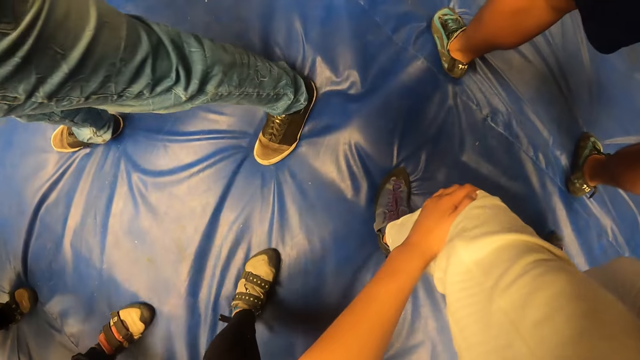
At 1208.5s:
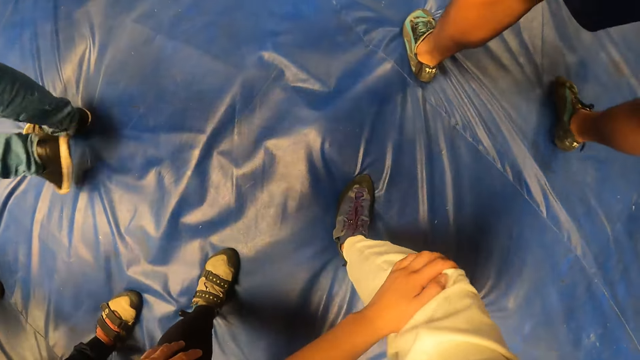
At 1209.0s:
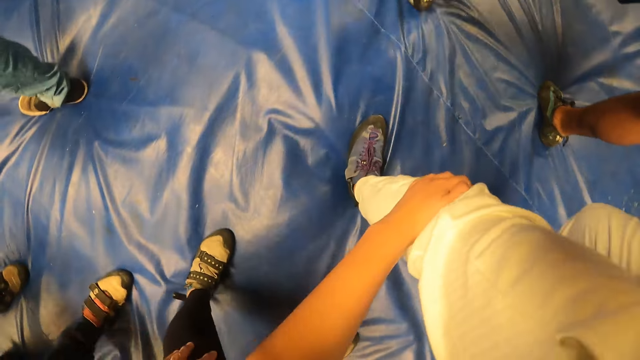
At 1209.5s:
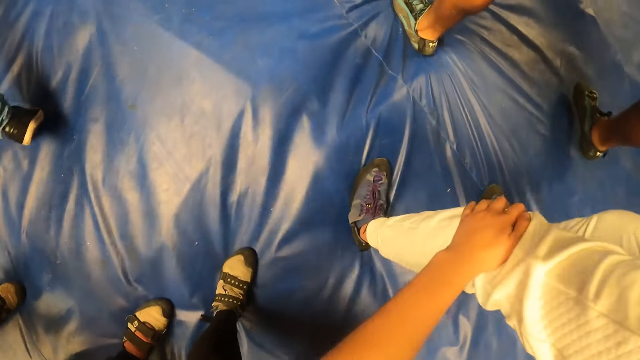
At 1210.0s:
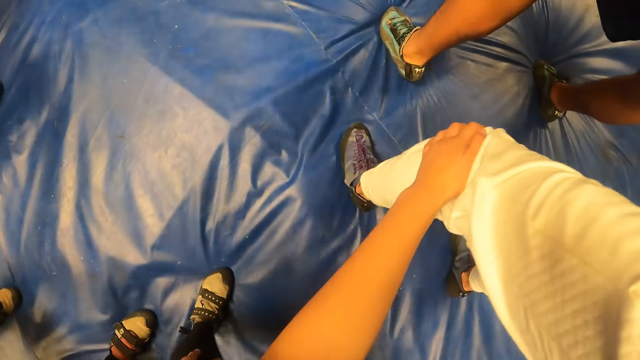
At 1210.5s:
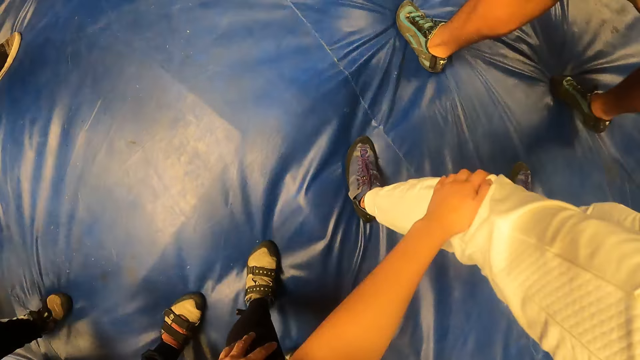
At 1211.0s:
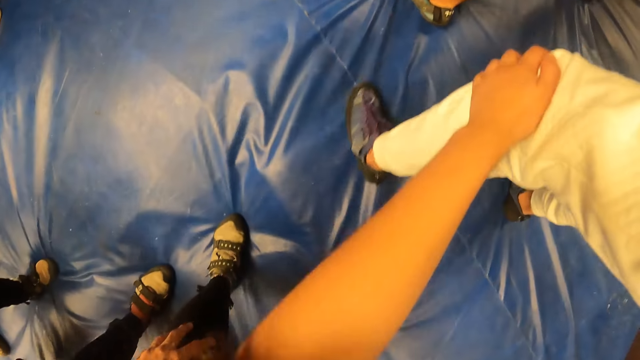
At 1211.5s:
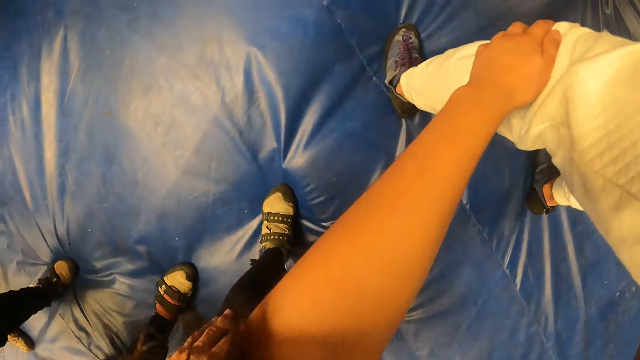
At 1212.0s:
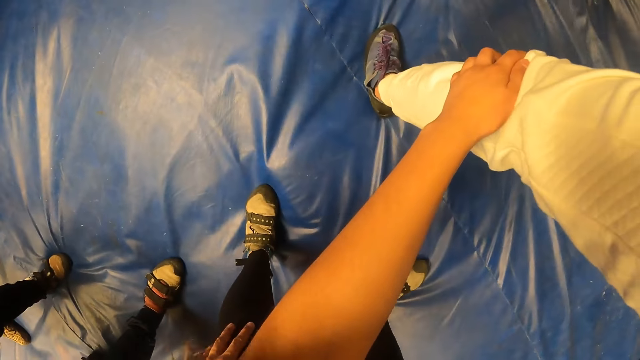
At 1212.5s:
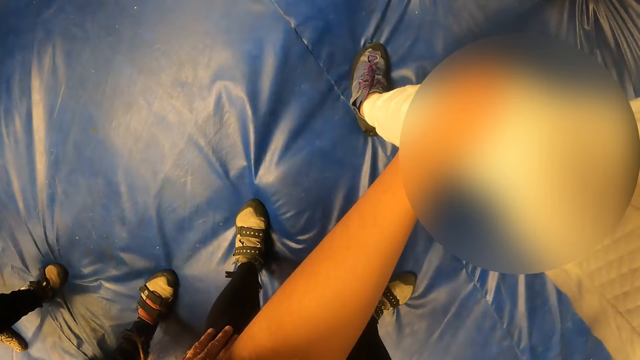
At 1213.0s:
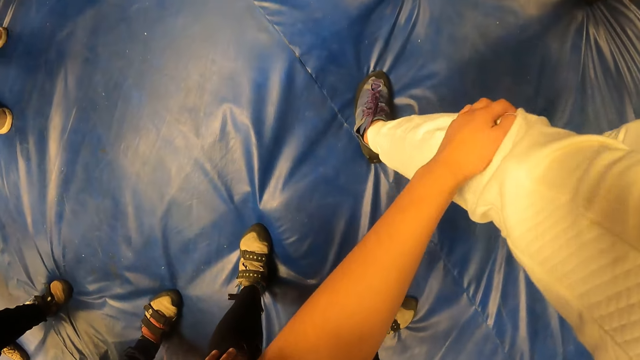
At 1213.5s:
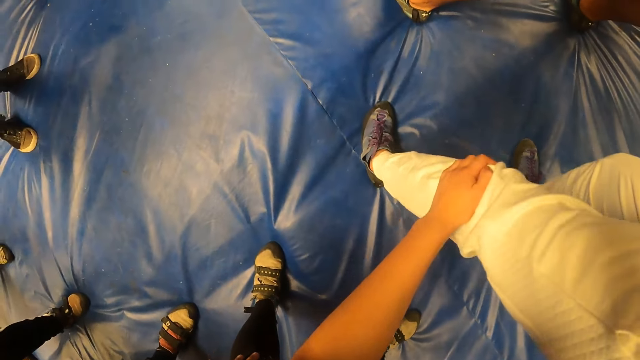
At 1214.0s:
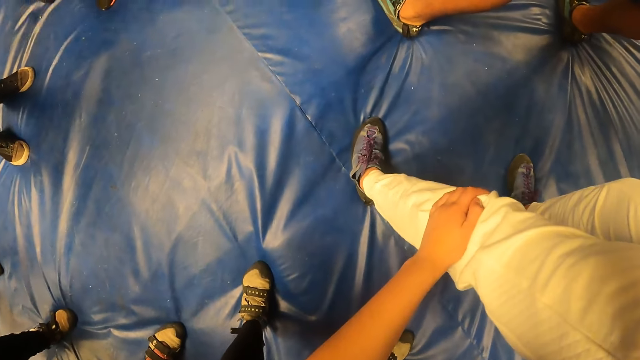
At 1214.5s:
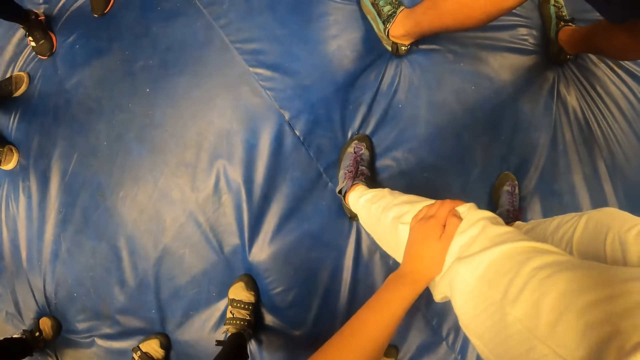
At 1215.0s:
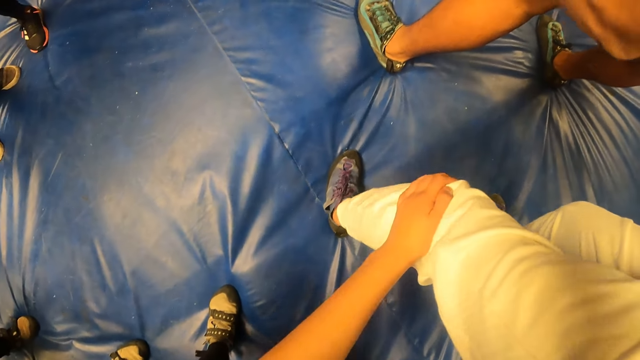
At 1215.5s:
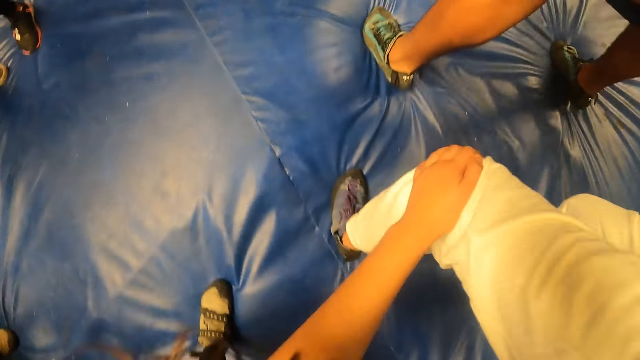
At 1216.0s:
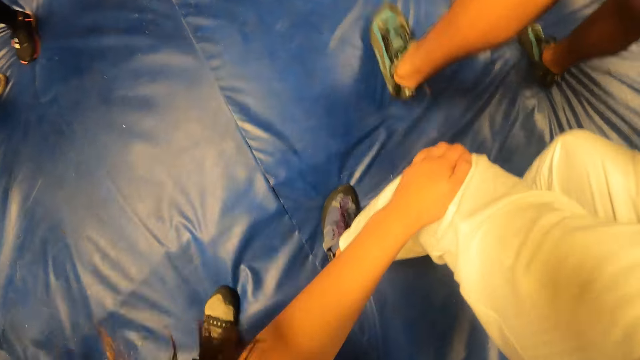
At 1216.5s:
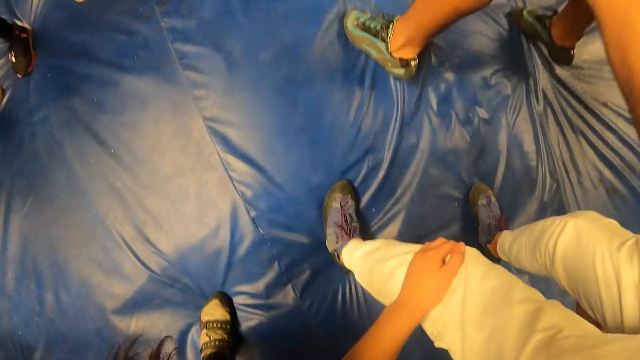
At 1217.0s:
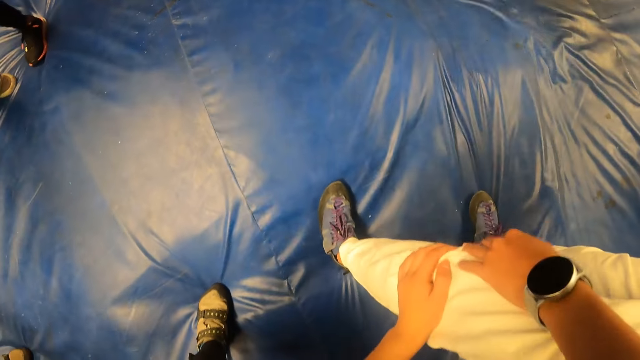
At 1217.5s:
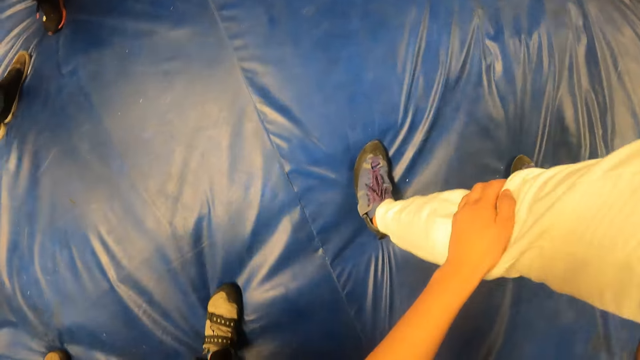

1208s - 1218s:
The camera wearer jumps on the bed holding the knee. The woman jumps on the bed.

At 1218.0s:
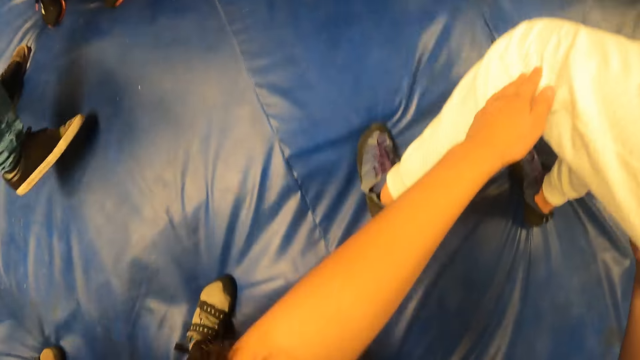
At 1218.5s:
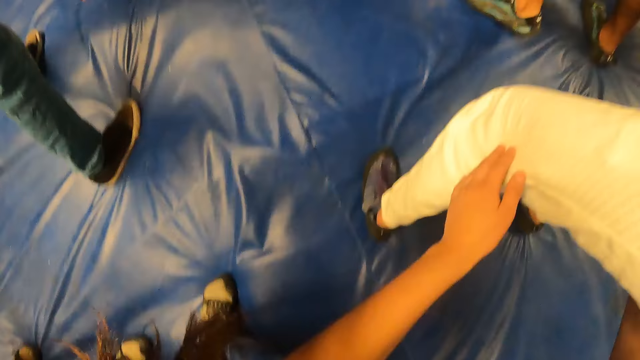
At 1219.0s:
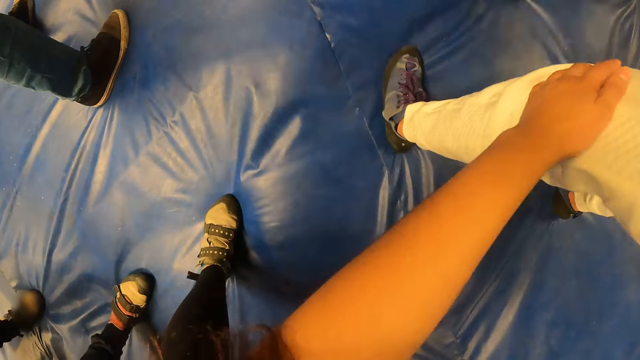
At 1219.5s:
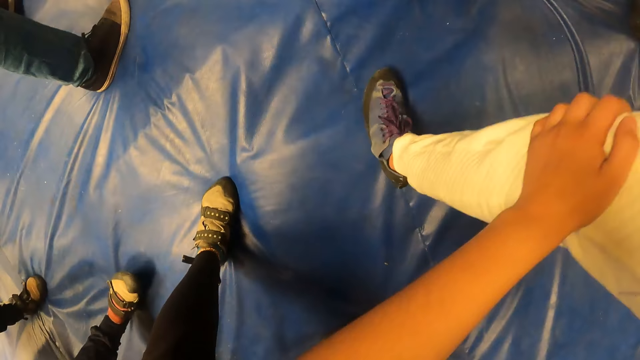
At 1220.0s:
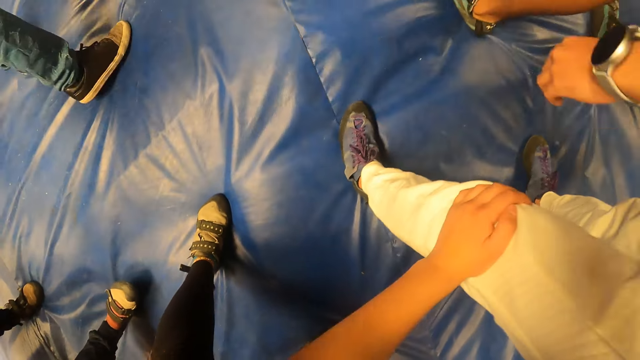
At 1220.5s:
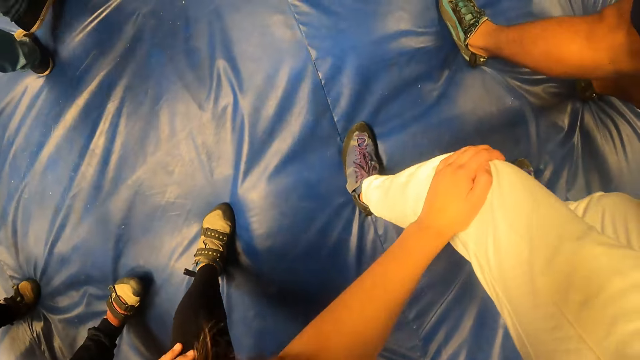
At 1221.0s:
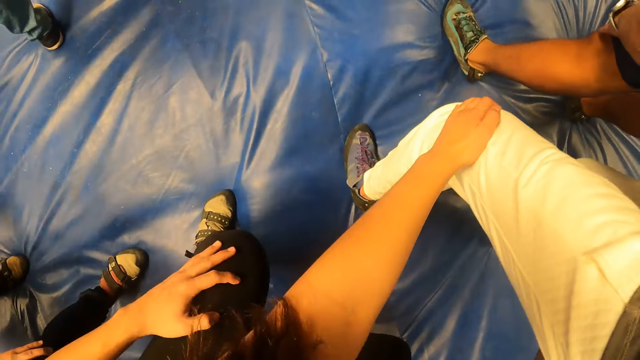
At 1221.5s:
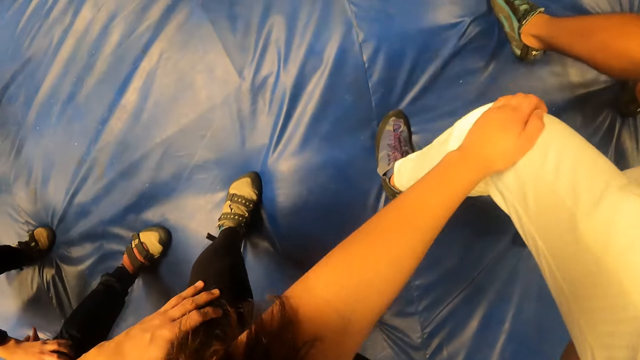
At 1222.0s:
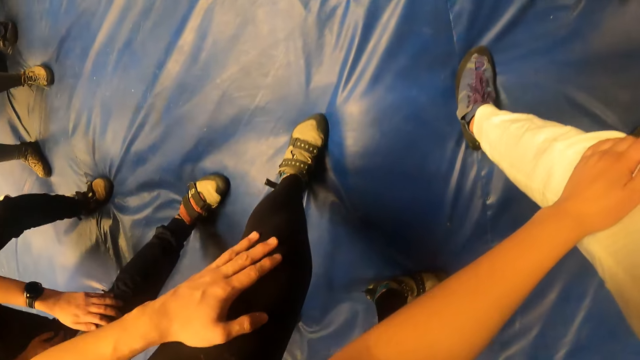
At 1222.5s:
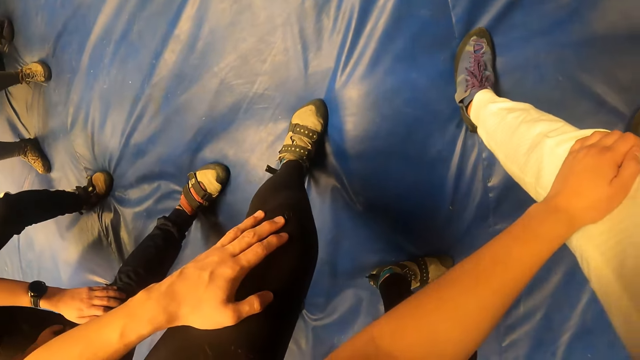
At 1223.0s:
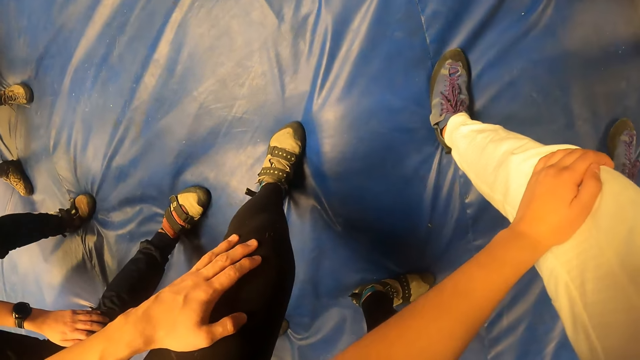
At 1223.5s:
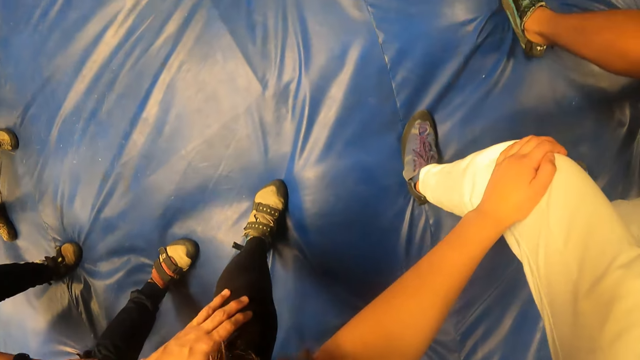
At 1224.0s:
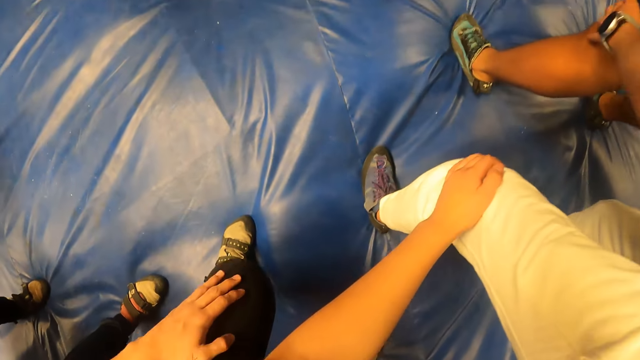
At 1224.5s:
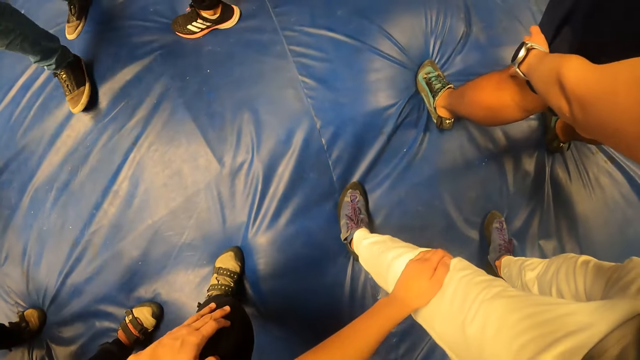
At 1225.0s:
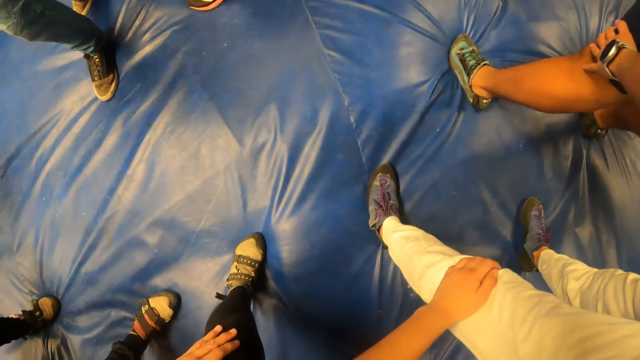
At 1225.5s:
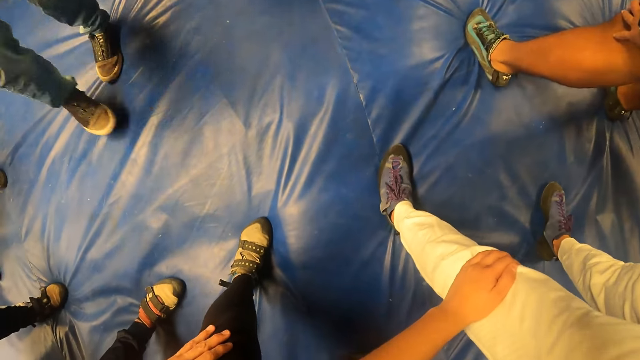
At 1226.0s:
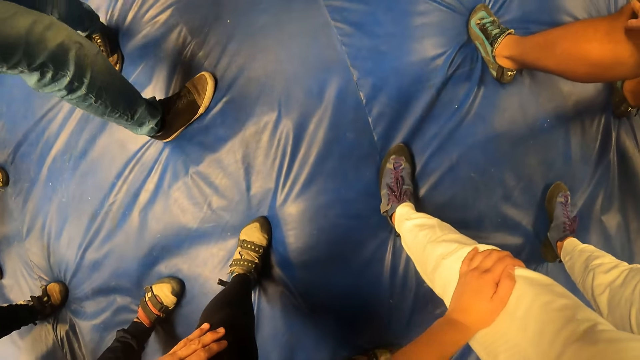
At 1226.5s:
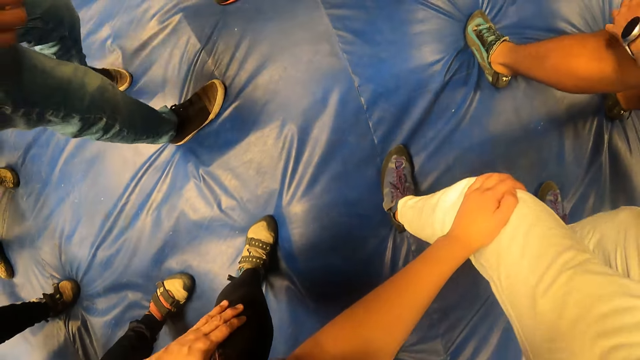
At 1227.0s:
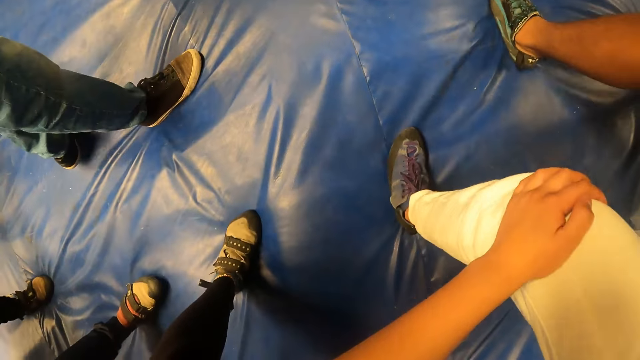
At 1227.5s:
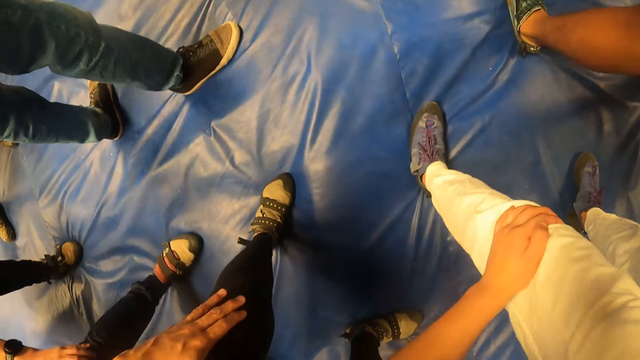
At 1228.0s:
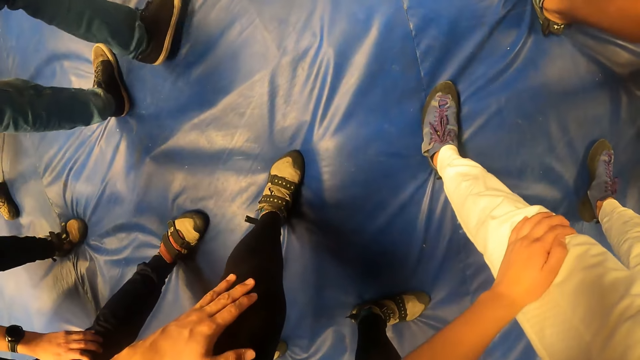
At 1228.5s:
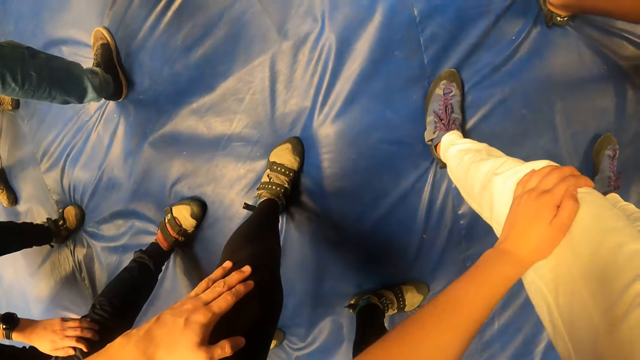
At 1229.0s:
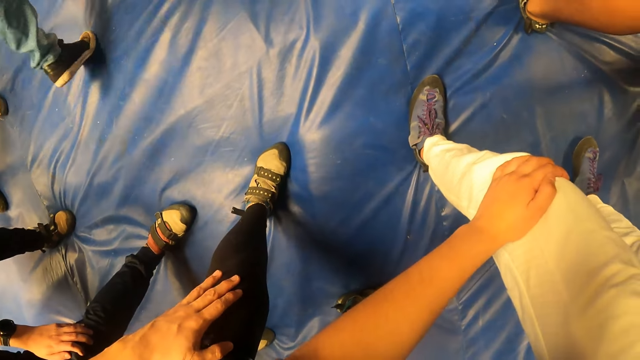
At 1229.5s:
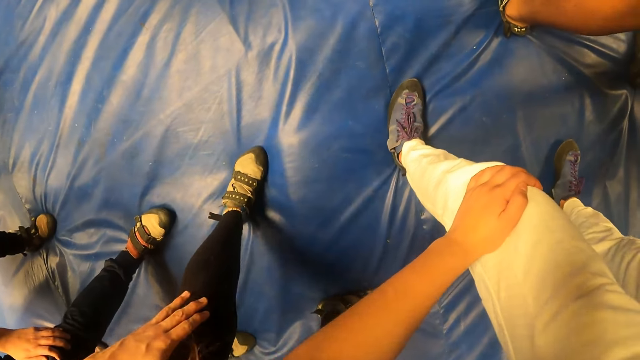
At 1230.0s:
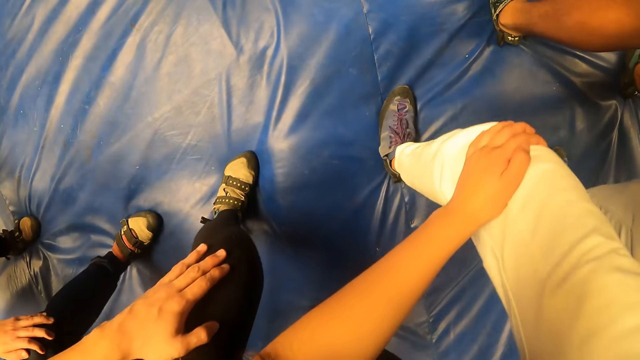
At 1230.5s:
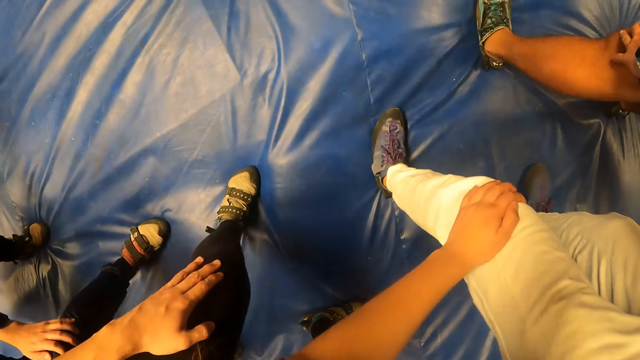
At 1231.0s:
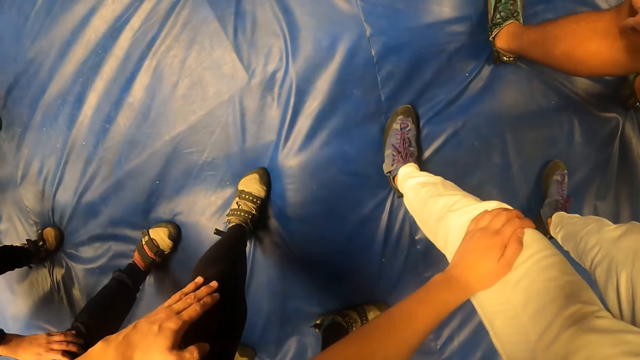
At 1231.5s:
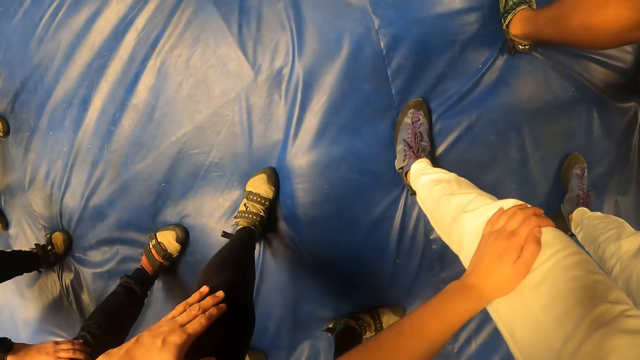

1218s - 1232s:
The camera wearer jumps holding the knee. The woman bends both knees. The camera wearer bends both knees. They bend both knees repeatedly, and the woman bends both knees repeatedly. The camera wearer bends both knees on the ground.
